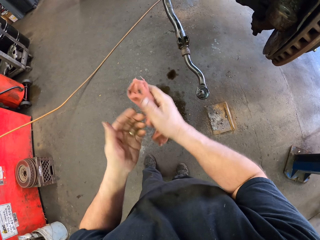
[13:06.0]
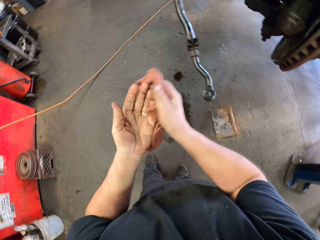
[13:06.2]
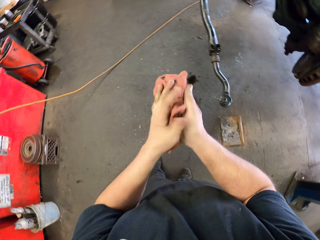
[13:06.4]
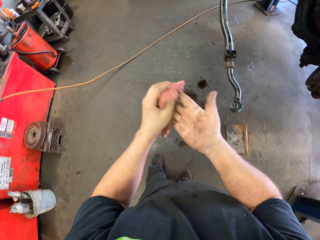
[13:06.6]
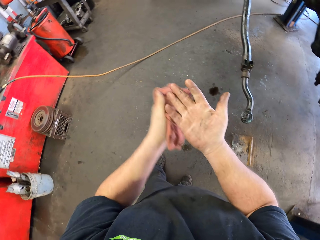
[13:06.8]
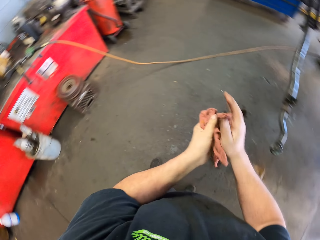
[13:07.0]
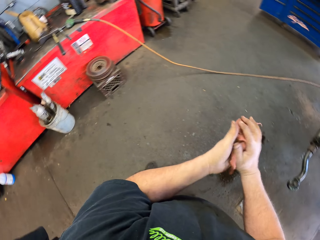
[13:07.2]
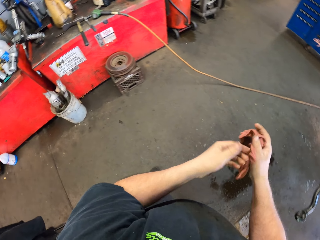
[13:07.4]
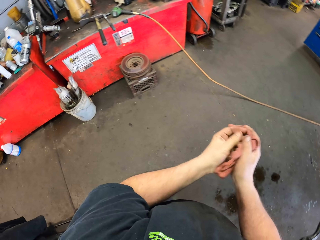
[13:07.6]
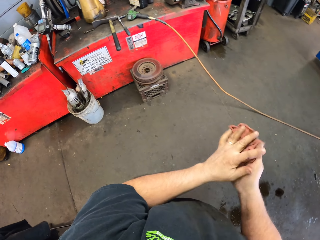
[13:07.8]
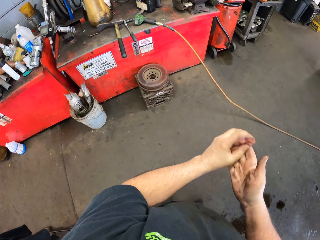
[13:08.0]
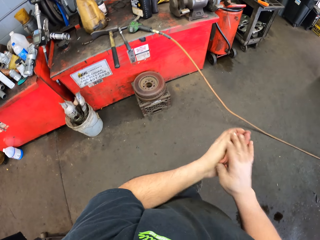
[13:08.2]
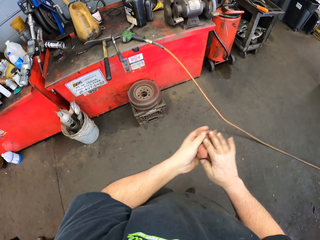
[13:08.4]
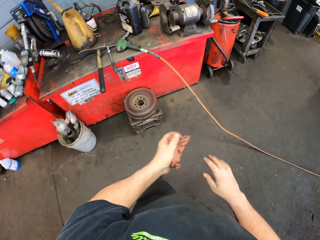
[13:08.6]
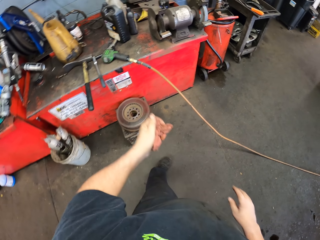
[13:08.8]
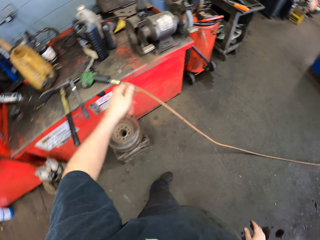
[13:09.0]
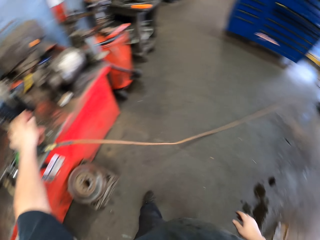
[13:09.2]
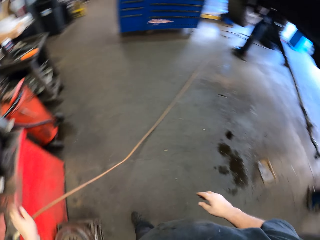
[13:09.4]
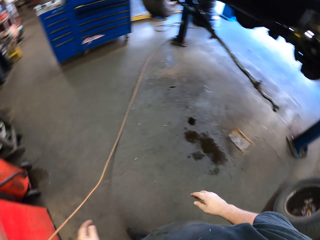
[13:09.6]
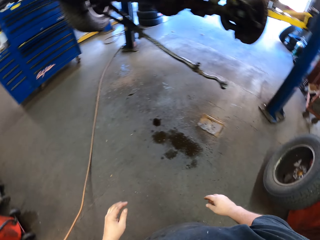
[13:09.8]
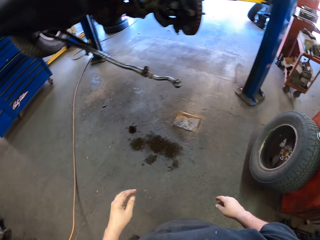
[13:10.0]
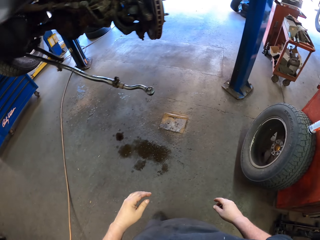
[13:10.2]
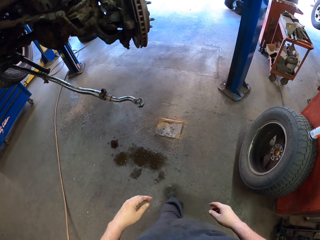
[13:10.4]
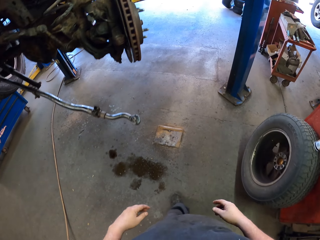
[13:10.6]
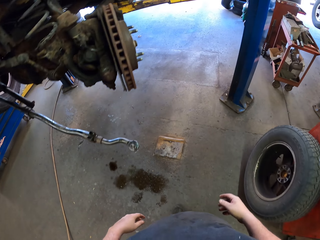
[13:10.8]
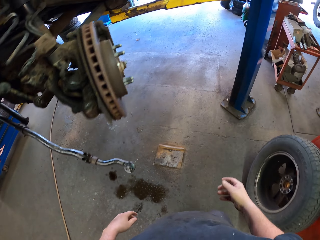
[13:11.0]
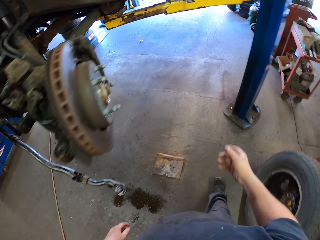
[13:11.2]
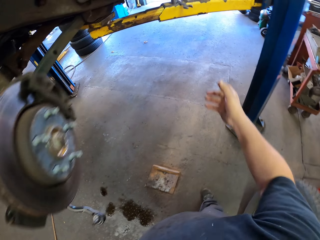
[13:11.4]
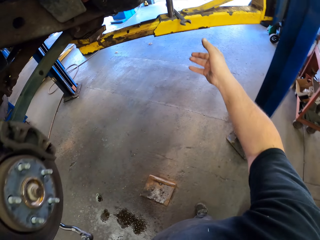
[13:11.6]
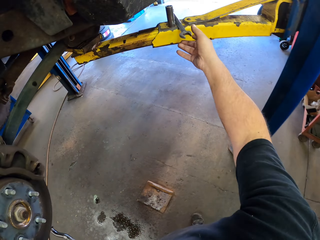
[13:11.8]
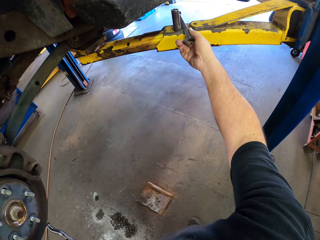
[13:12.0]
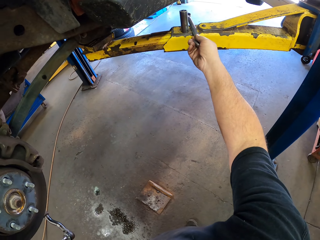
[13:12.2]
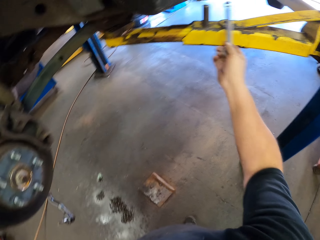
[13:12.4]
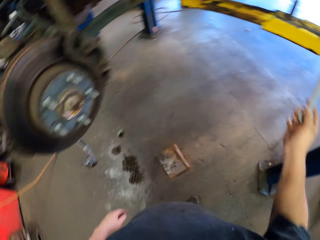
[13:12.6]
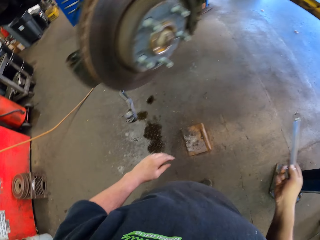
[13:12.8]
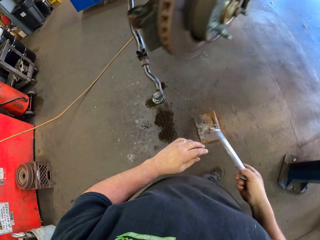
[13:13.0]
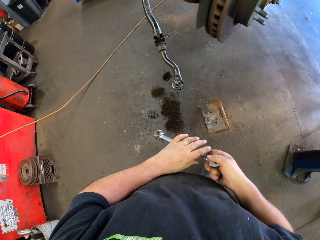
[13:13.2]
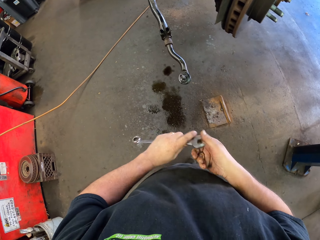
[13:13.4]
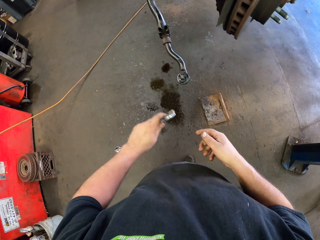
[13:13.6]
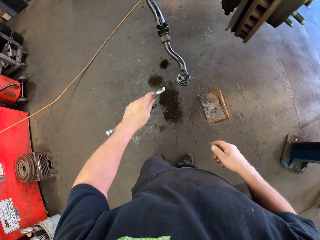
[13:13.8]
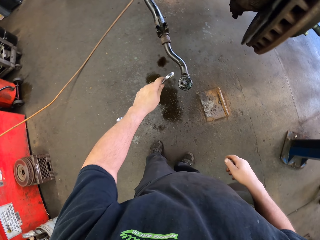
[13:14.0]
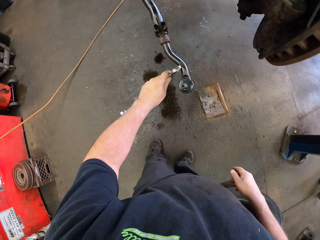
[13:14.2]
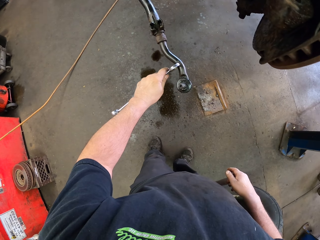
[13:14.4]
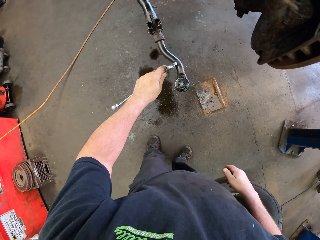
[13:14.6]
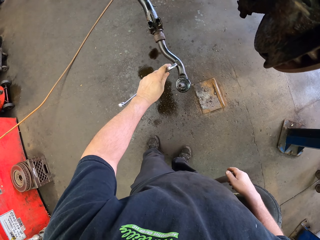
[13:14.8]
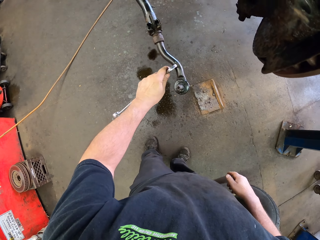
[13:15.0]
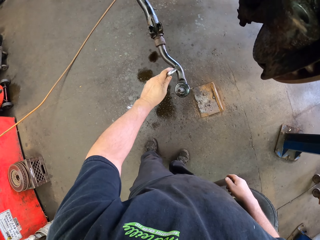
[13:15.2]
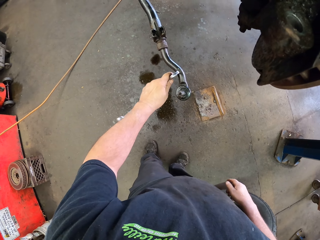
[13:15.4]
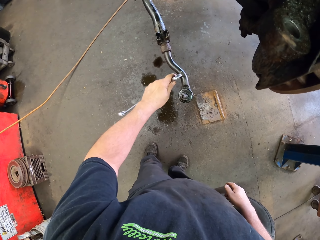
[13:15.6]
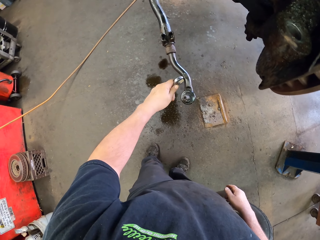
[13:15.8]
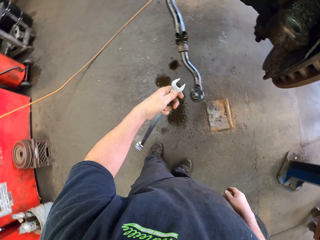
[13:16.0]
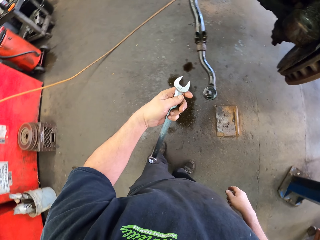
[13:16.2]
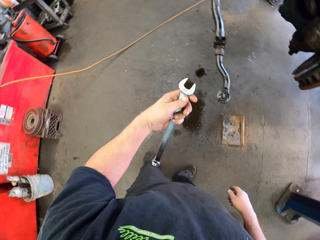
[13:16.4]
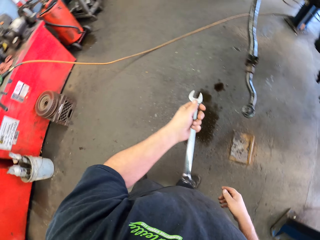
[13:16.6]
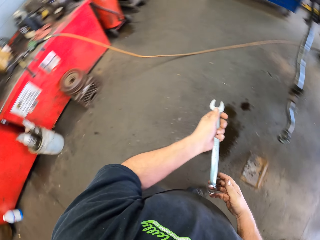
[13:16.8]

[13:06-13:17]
The camera wearer walks in the garage. They put the towel on the toolbox. They turn around. They walk beside the car lift. They take a spanner and move the spanner to the left hand. They fasten the brake hanger. They adjust the axle with the spanner.

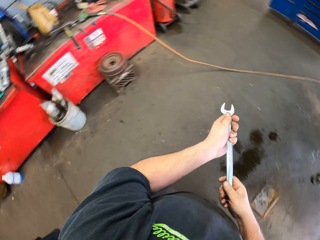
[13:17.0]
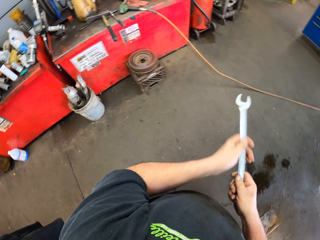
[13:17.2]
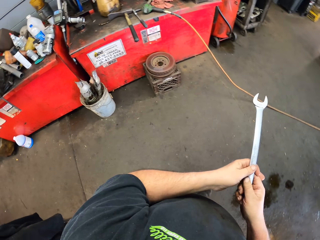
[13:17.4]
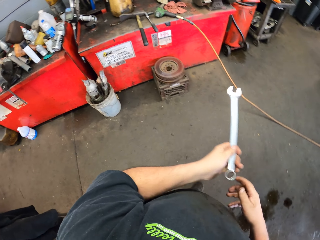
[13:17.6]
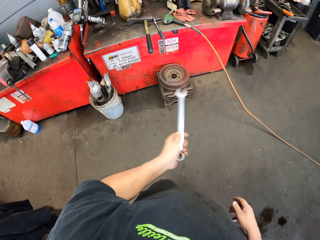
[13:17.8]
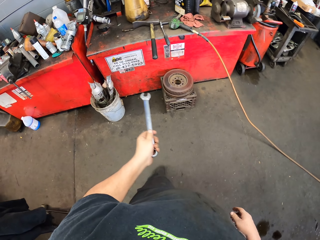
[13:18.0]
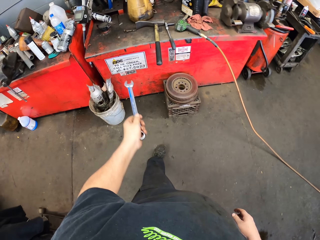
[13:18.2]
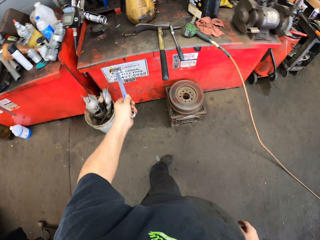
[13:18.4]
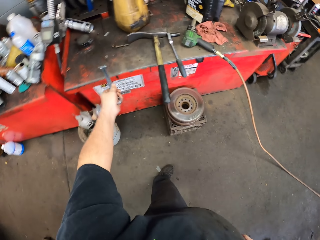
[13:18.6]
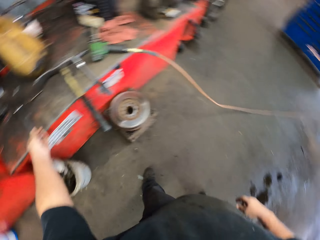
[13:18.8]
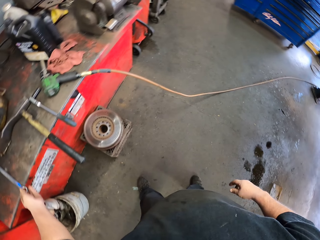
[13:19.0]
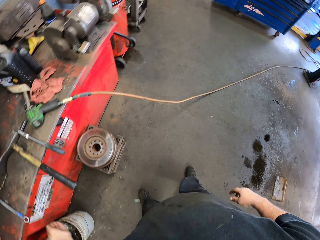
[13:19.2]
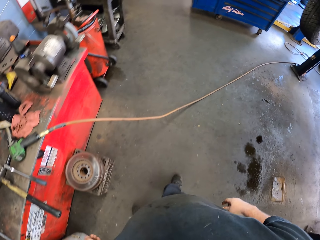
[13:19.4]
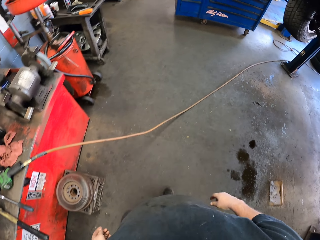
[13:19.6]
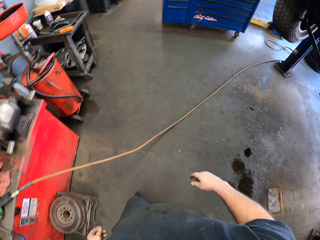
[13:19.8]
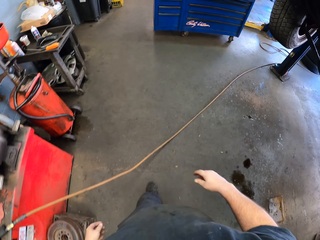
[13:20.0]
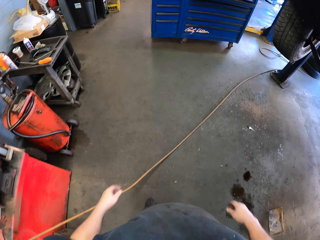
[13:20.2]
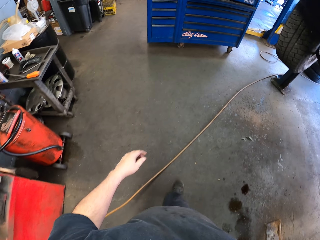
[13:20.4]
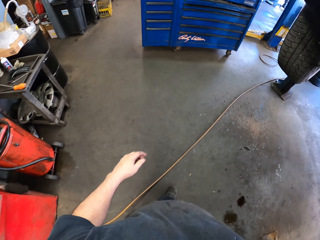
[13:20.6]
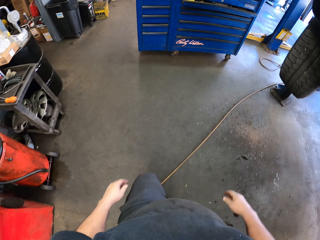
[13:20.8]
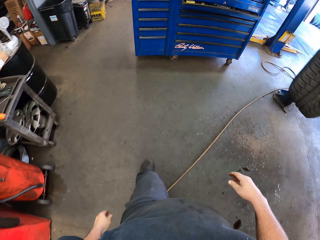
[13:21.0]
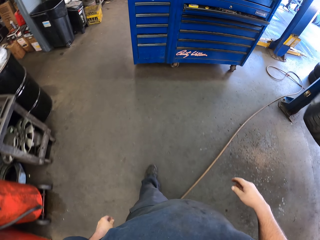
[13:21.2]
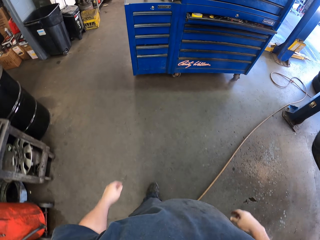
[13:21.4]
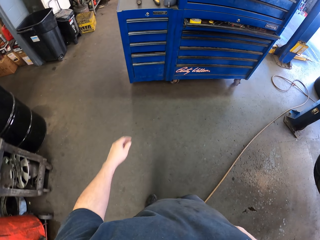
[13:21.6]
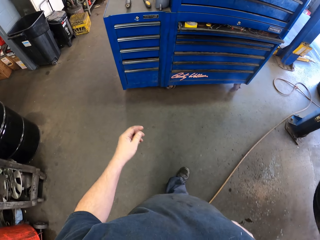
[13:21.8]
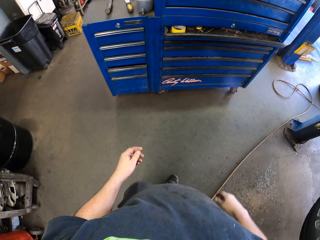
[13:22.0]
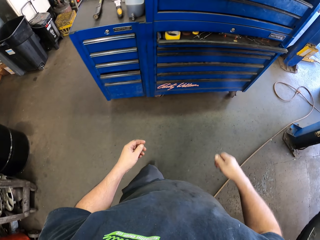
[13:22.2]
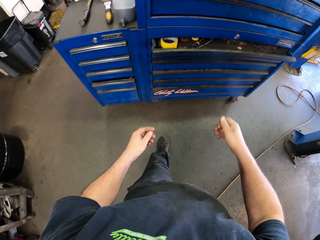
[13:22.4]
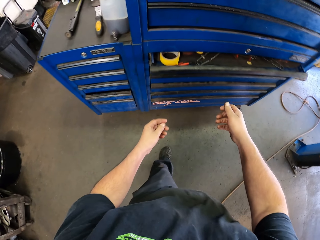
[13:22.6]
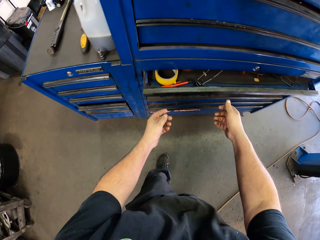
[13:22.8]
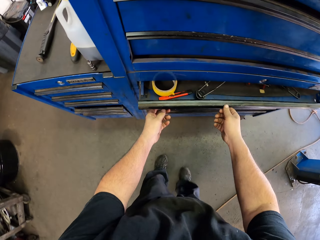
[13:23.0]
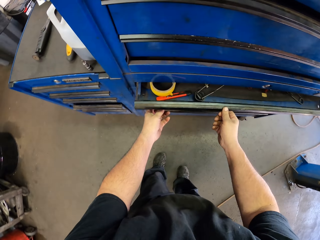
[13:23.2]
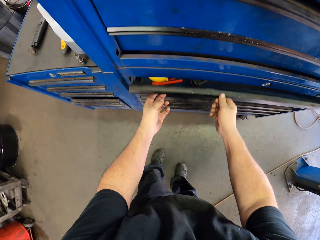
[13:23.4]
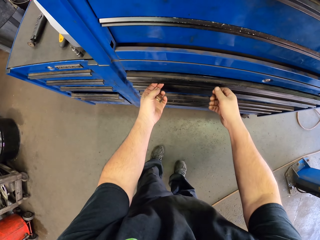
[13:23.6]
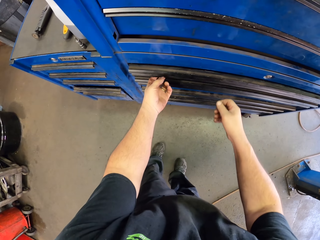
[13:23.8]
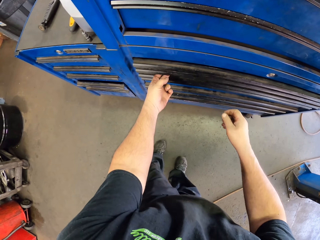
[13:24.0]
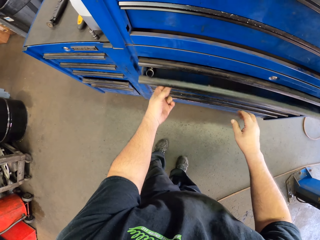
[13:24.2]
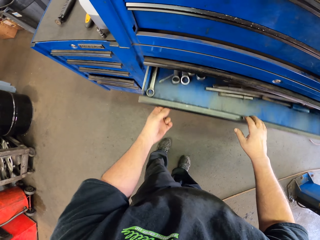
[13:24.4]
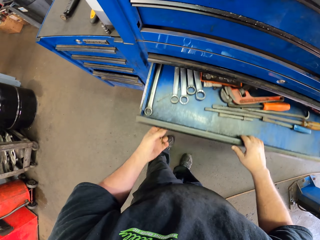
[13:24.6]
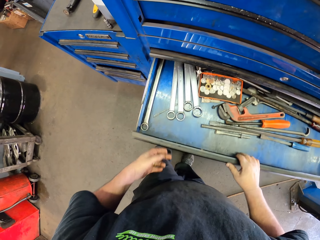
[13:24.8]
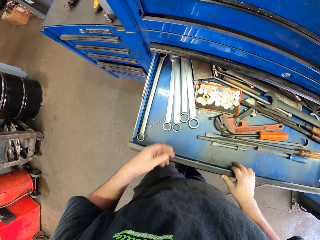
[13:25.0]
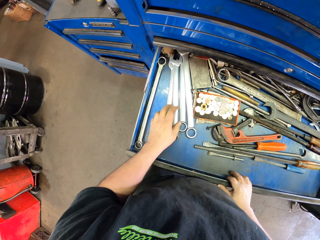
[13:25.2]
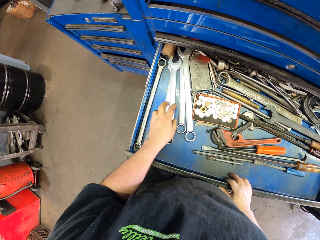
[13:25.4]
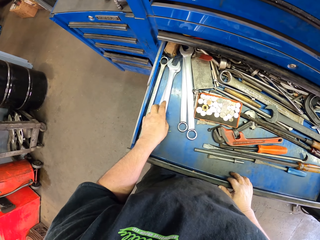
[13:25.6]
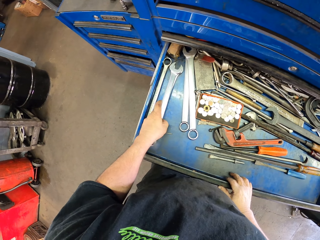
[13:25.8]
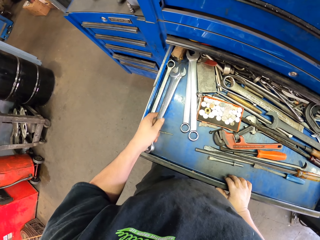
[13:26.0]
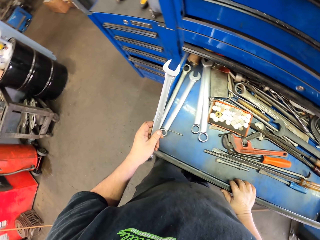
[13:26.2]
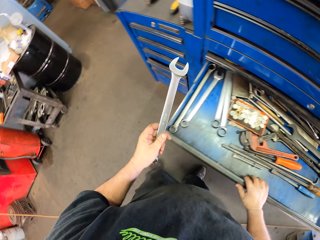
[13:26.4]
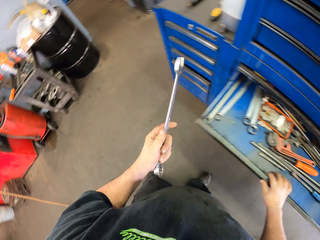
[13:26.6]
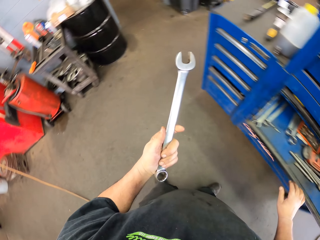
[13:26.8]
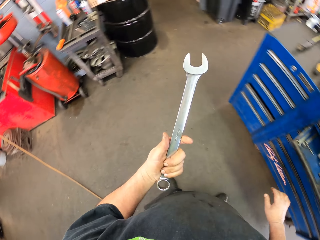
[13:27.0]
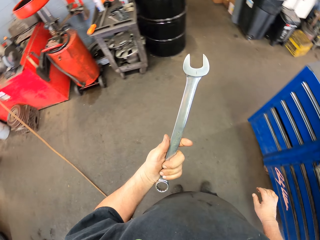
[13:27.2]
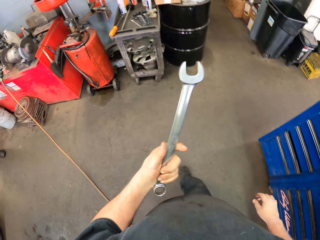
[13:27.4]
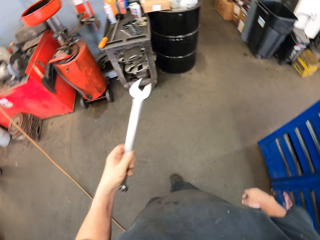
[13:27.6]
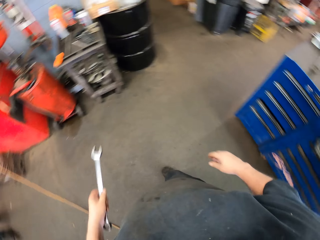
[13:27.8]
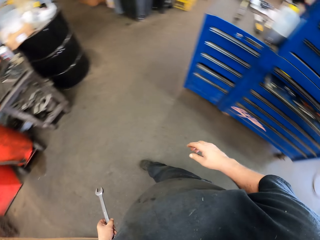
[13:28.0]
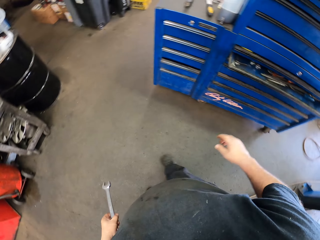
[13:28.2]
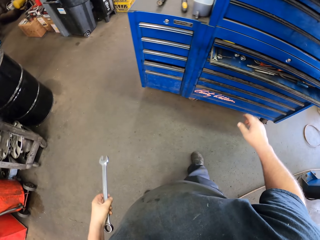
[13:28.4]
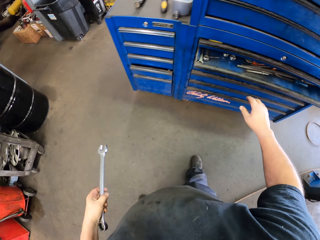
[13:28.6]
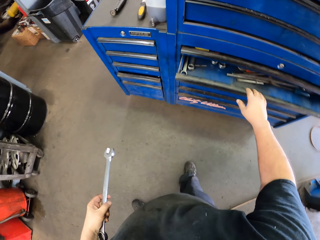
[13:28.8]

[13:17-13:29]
The camera wearer turns around. They hold the spanner in the hands. They put the spanner on the toolbox. They walk in the garage. They push the toolbox drawer. They pull the toolbox drawer. They take a spanner. They turn around.
